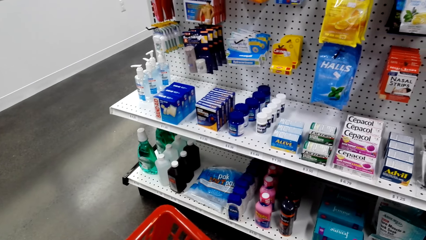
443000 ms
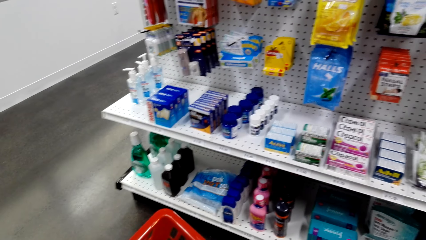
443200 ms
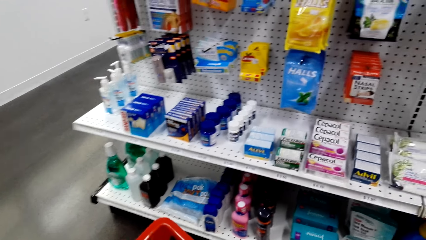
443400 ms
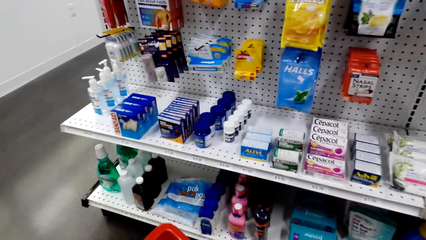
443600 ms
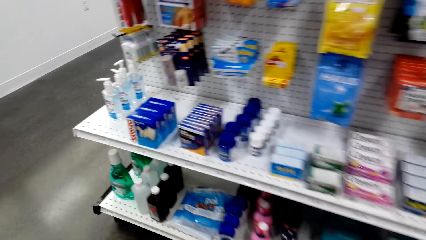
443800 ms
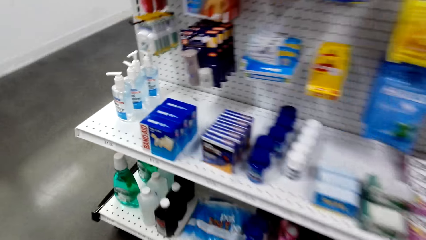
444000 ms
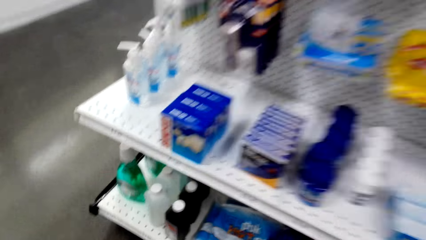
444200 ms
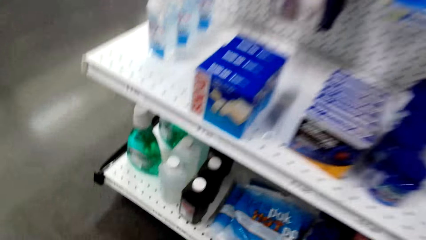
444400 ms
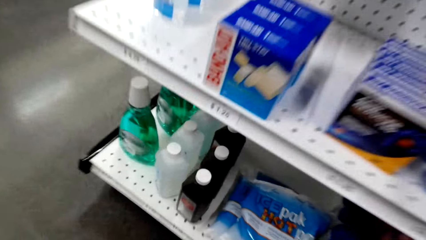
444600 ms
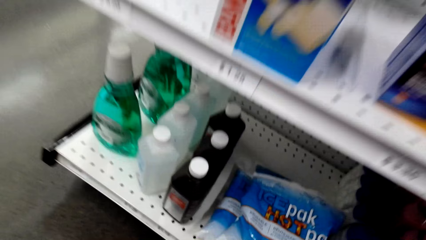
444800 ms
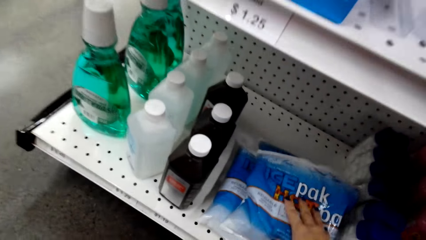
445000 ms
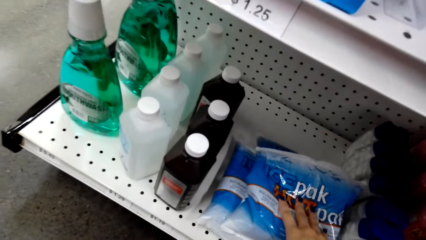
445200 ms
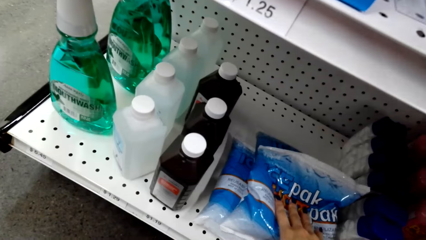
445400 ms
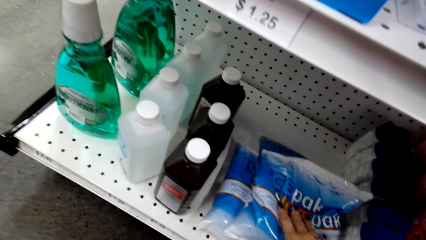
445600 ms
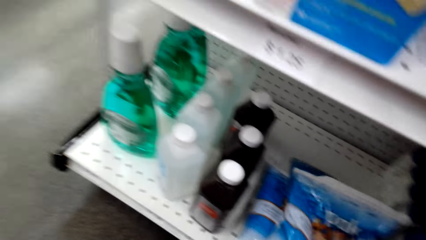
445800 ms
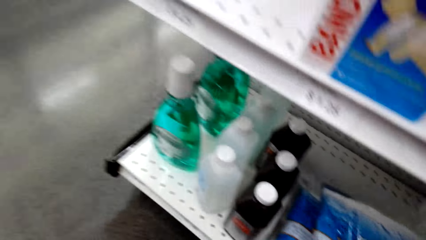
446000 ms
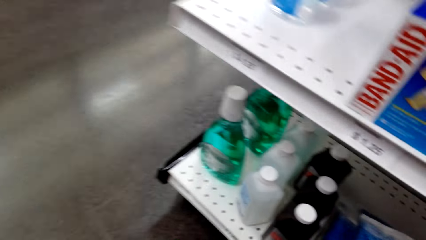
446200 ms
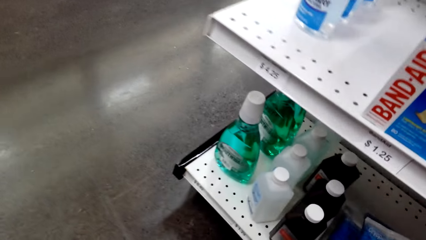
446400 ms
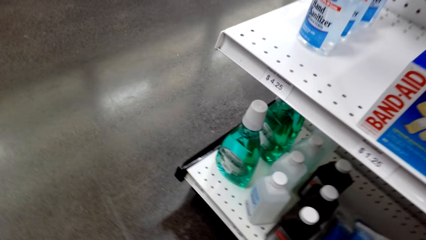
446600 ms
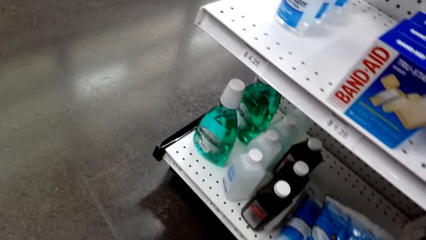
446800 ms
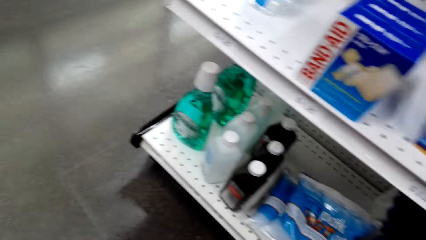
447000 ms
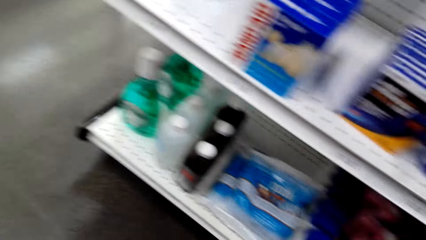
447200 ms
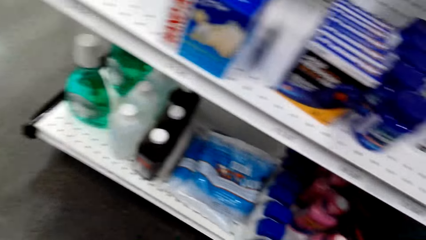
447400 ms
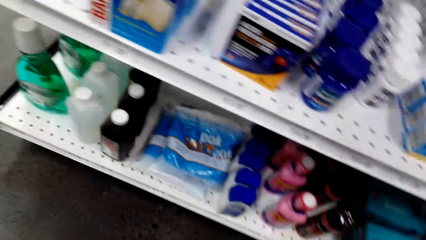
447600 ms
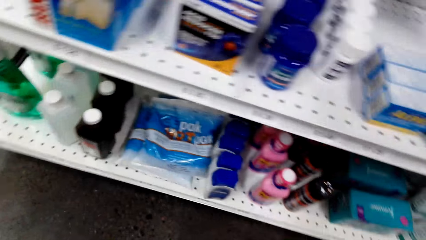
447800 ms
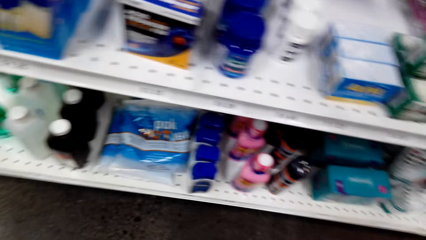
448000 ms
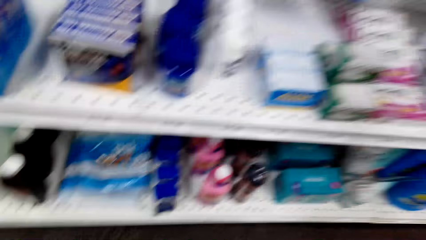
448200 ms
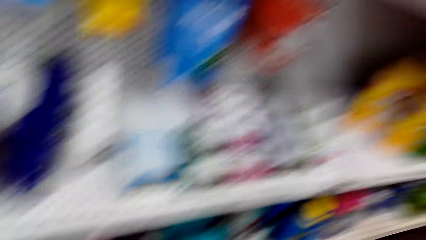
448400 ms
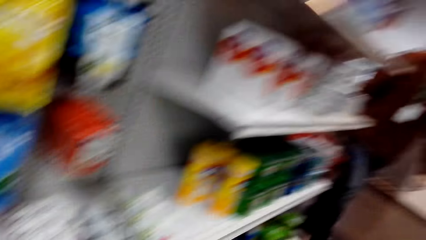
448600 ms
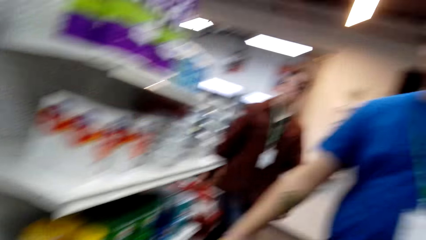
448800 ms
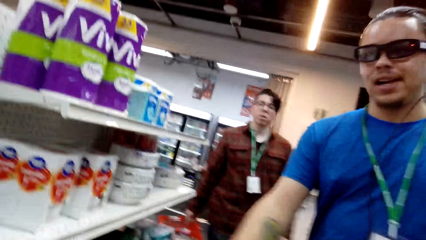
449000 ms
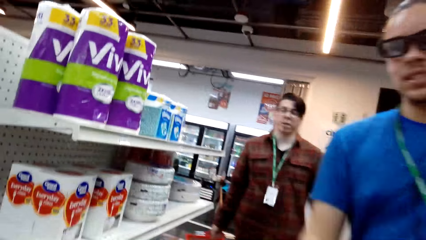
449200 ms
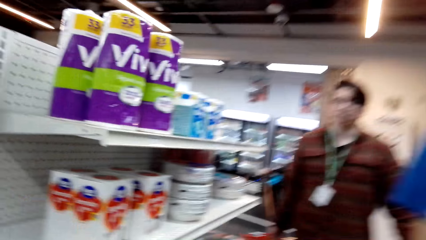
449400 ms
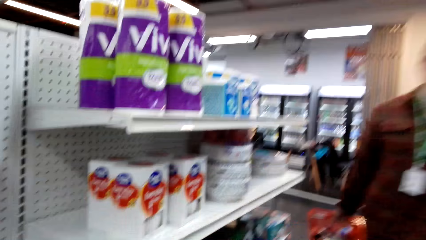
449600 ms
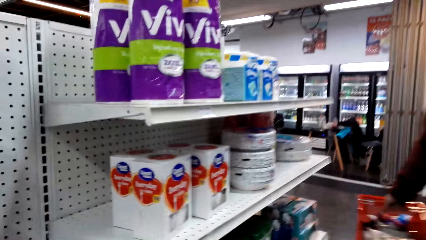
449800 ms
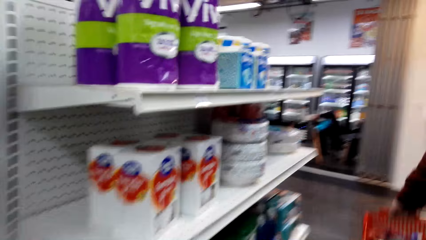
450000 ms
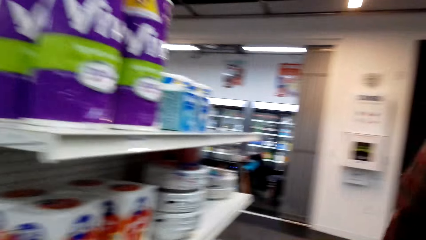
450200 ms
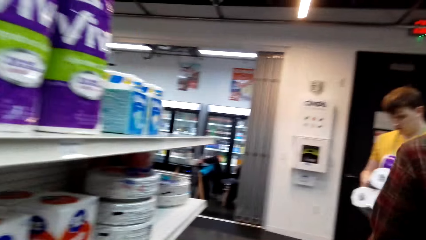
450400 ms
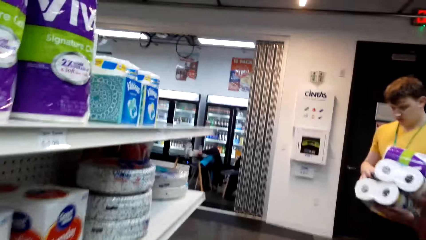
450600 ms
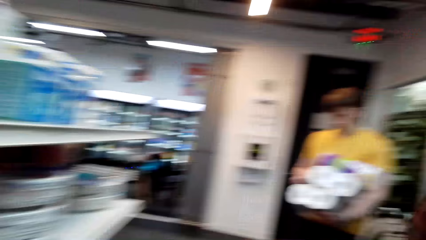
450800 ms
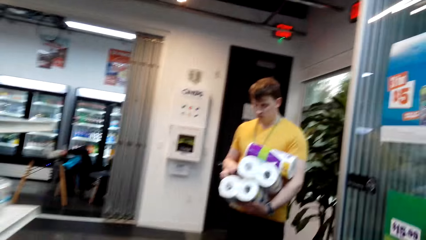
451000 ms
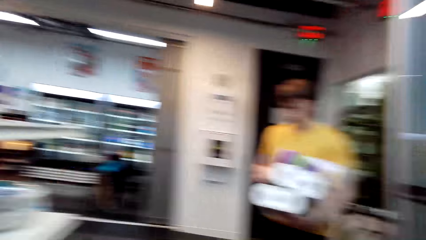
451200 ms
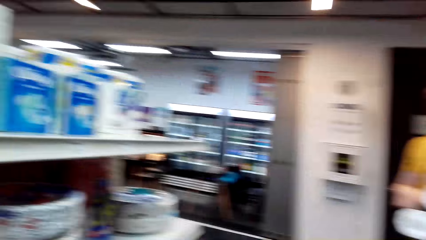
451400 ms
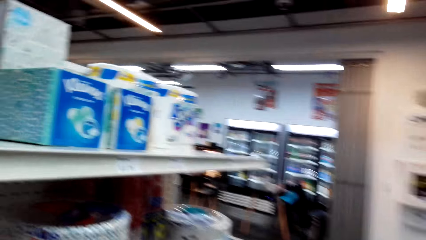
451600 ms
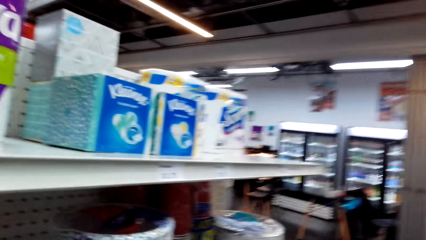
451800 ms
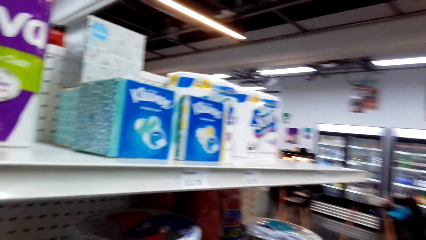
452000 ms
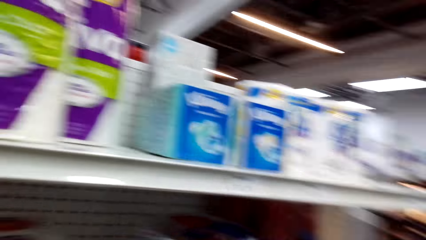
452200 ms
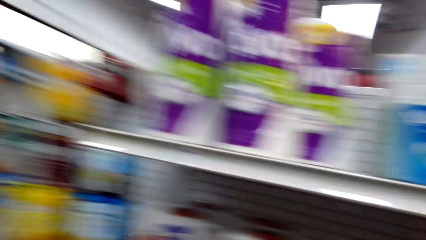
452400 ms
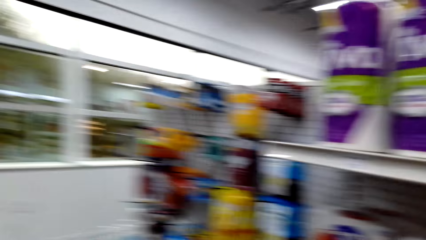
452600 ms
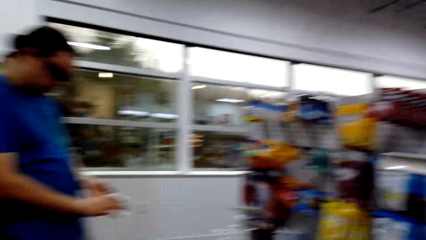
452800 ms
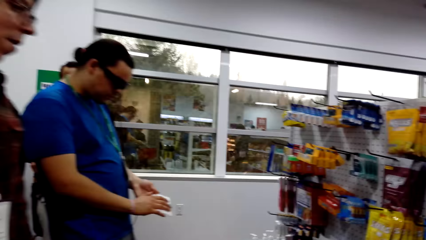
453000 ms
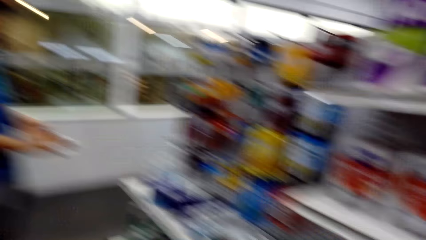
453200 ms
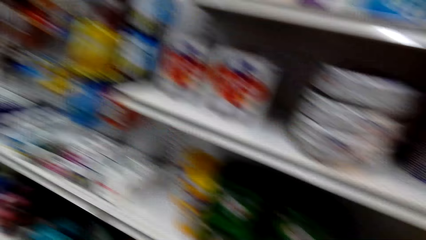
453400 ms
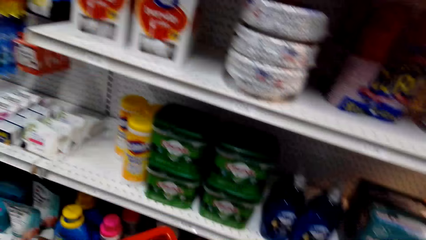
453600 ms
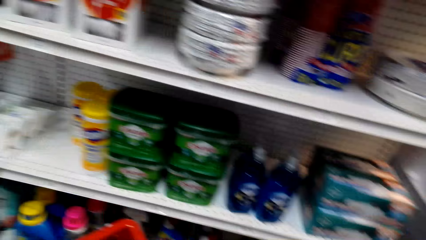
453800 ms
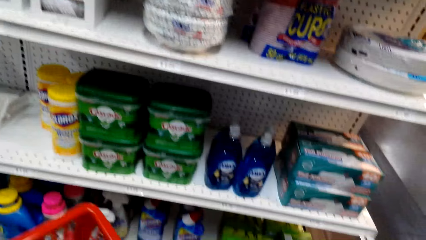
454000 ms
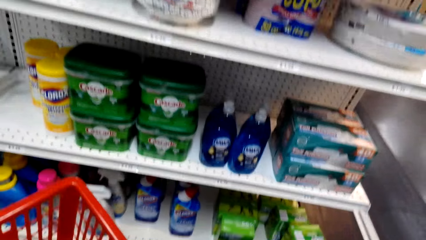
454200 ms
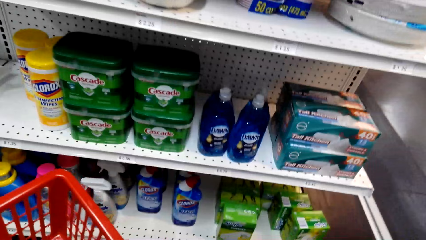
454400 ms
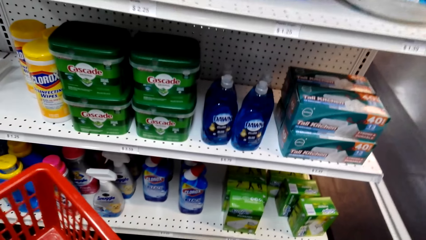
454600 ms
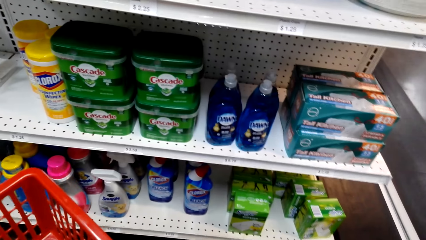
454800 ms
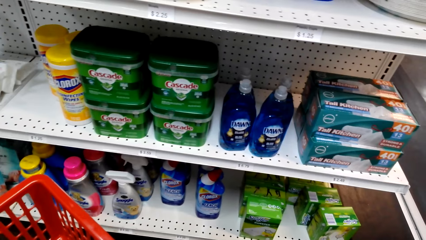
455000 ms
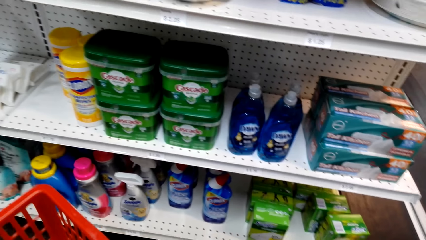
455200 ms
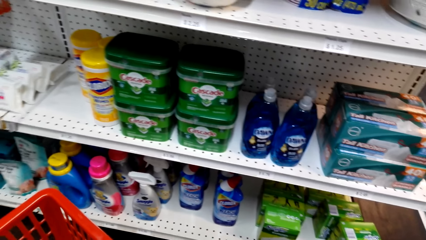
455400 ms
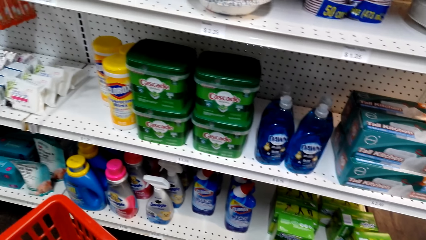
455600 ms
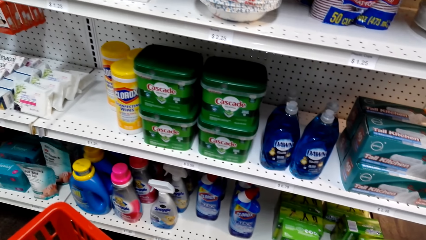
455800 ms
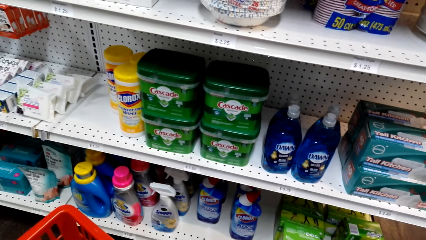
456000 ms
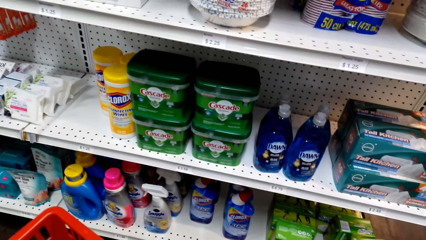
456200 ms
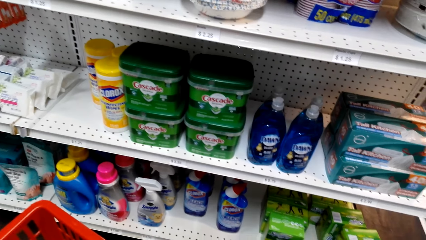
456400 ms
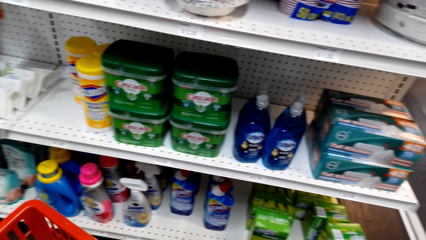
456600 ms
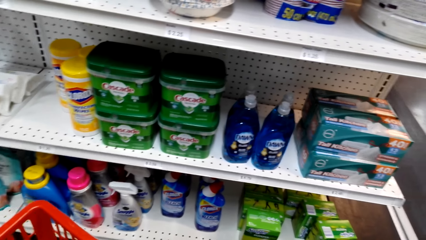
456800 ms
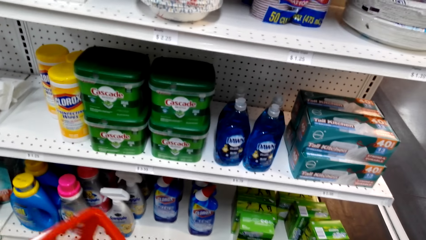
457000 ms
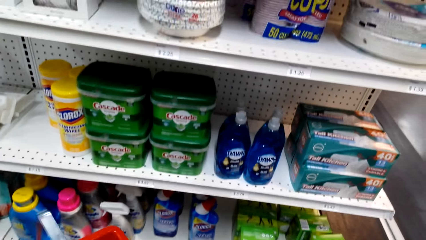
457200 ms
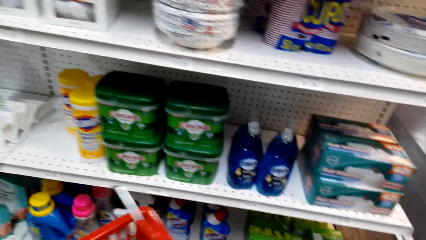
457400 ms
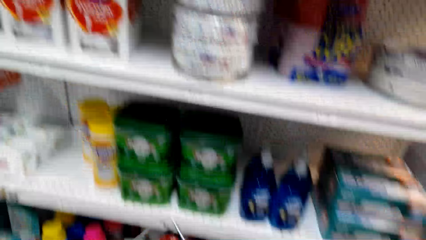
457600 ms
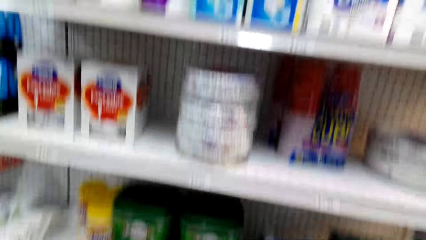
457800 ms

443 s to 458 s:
The camera wearer holds powder soap on the shelf. They touch something from the shelf. They look around the shelves and walk in the supermarket. They laugh.
